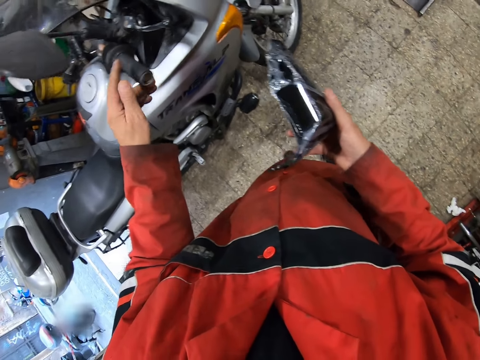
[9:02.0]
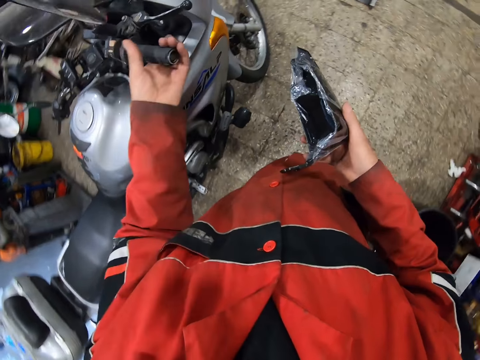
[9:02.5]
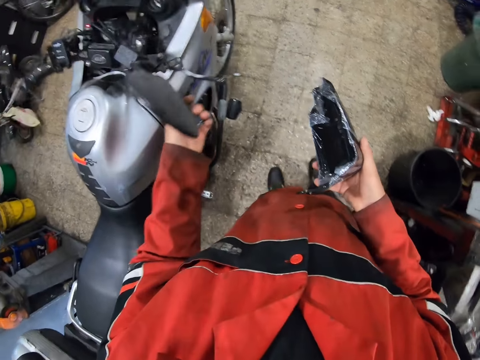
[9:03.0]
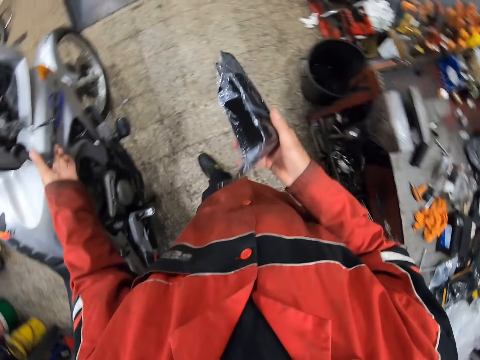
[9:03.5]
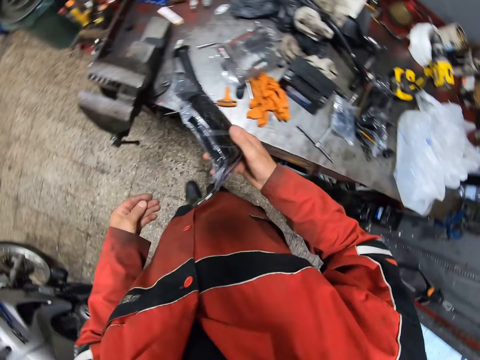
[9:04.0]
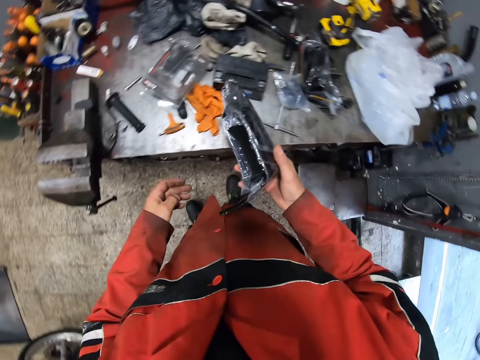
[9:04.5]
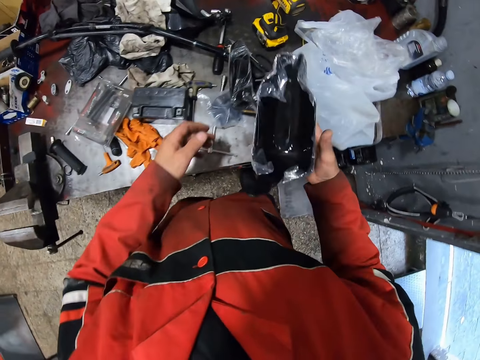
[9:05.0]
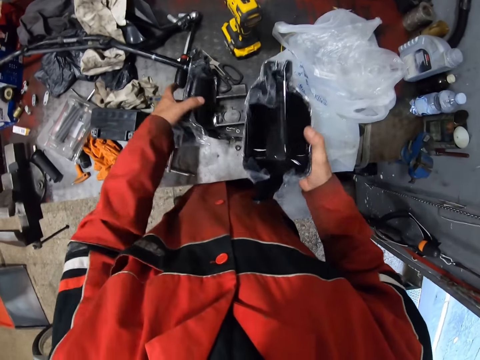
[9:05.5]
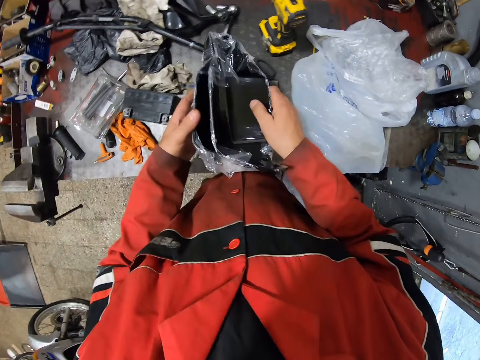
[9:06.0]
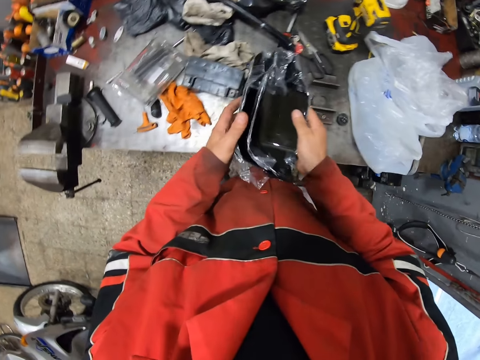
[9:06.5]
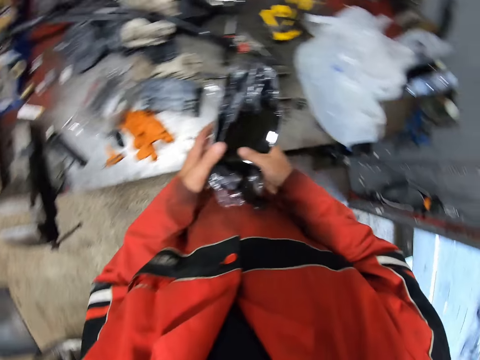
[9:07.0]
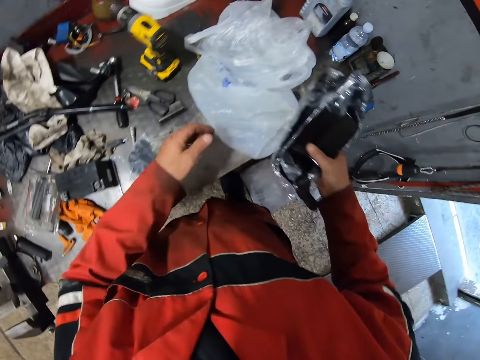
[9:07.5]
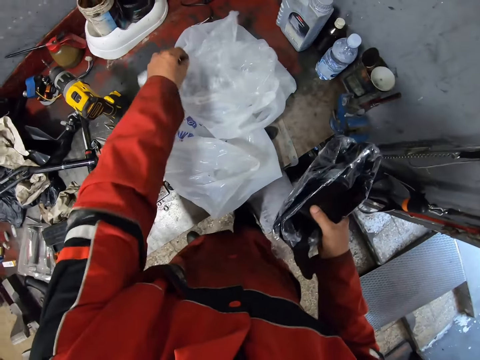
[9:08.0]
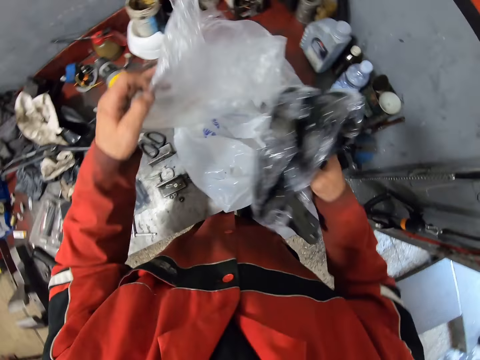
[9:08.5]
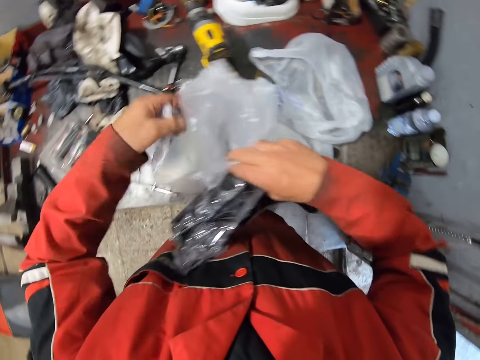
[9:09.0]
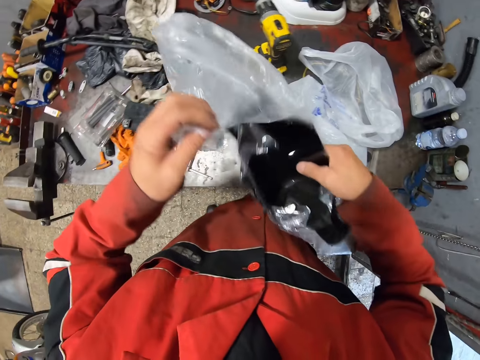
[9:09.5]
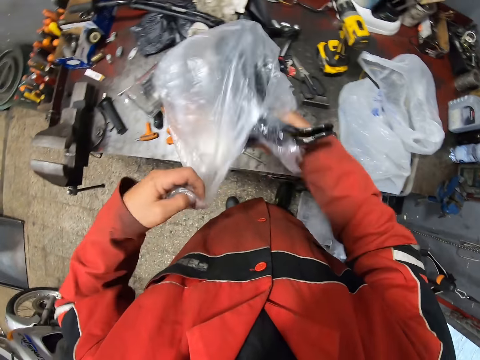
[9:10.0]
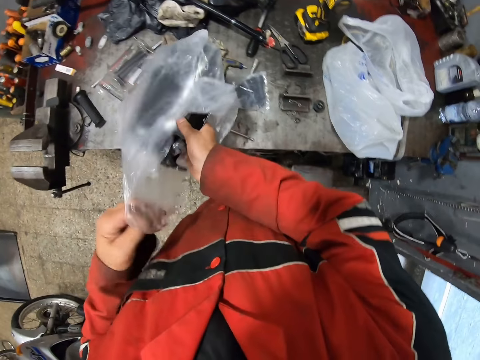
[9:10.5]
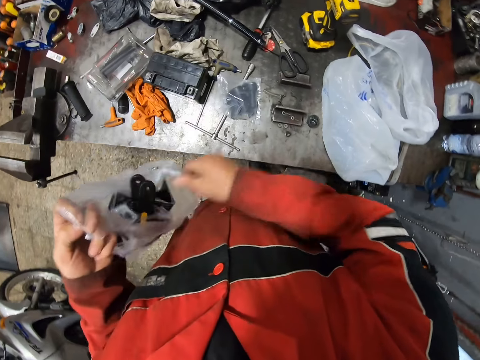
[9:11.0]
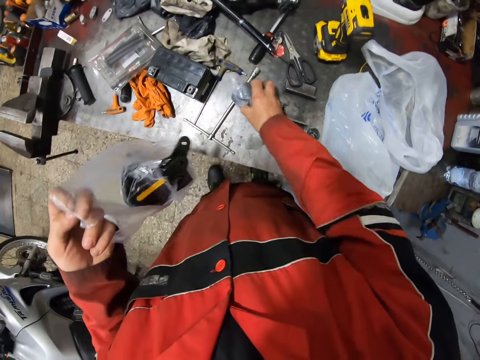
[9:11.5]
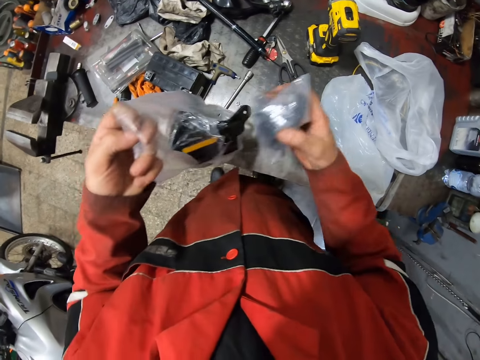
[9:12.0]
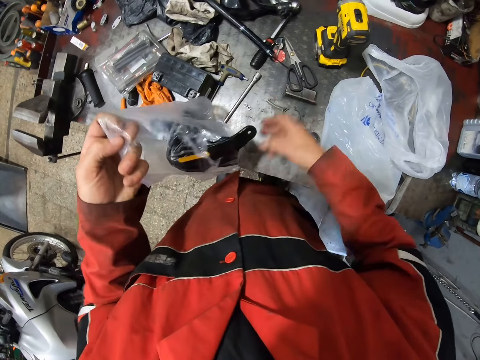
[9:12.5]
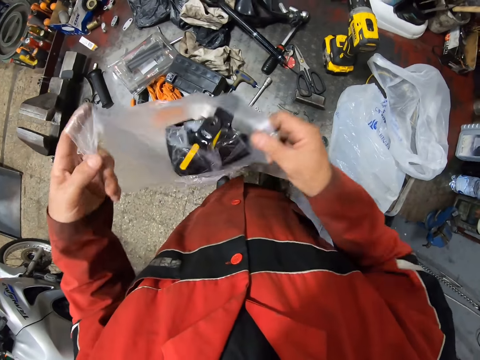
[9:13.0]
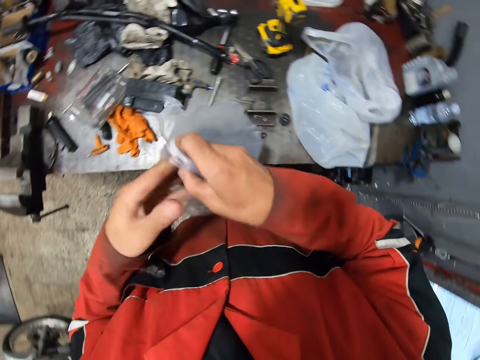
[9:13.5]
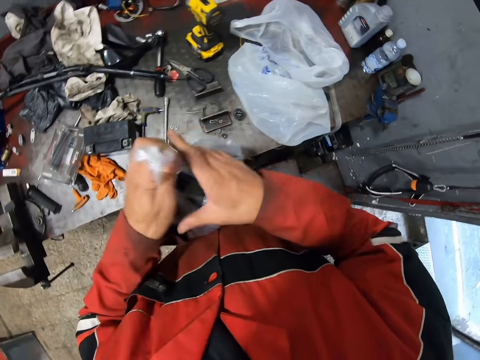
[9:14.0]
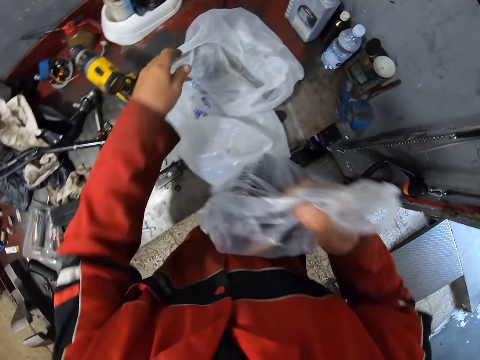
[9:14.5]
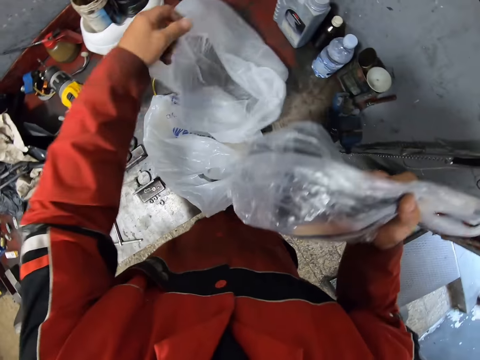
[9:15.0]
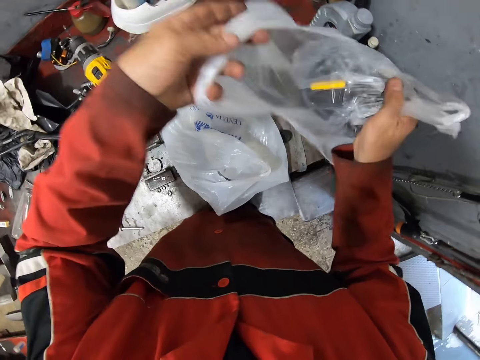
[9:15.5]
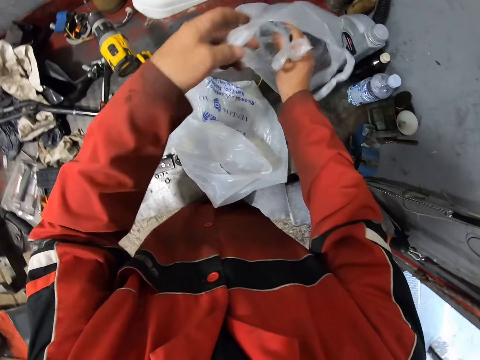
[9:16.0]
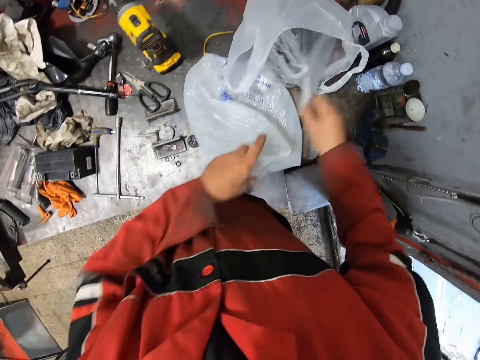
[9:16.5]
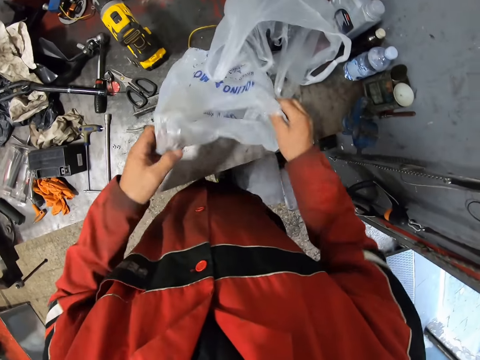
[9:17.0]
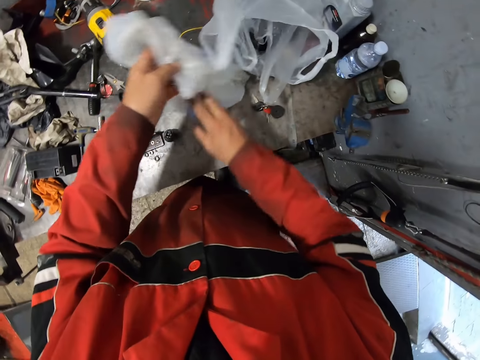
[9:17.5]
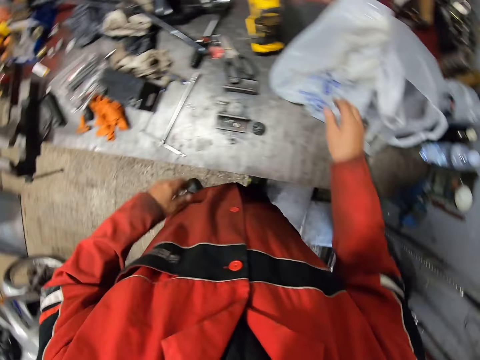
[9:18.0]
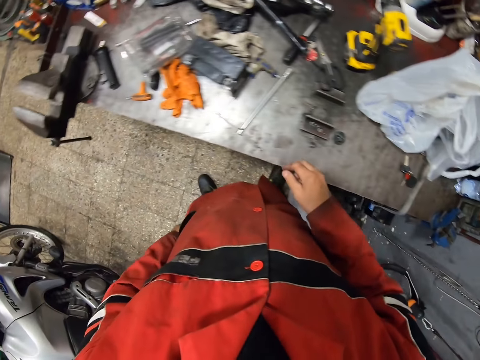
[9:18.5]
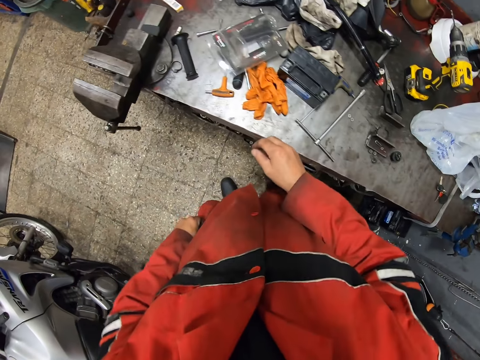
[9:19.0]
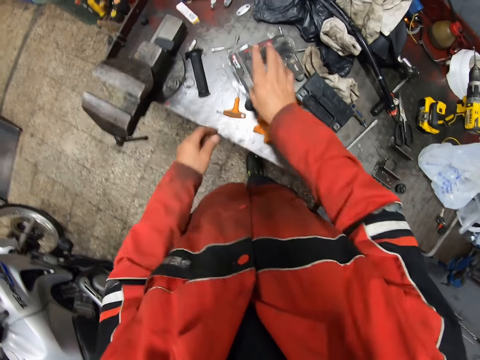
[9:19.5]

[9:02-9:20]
The camera wearer moves the handlebar. He picks the motorcycle mirror from the workbench with his left hand. He assembles the motorcycle mirror with both hands. He passes the motorcycle mirror to his right hand. He puts the windscreen in a polythene bag. He picks the nylon from the workbench with his left hand. He opens the nylon with both hands. He picks the package from the workbench with his right hand. He puts the package in the nylon with his right hand. He holds the nylon with both hands. He passes the nylon to his right hand. He picks another nylon from the workbench with his left hand. He puts the tied nylon inside the nylon. He drops the nylon on the workbench. He adjusts the nylon on the workbench with both hands. He moves the polythene bag. He opens the package on the workbench with his right hand.

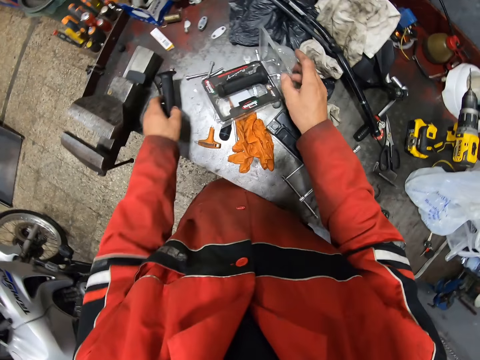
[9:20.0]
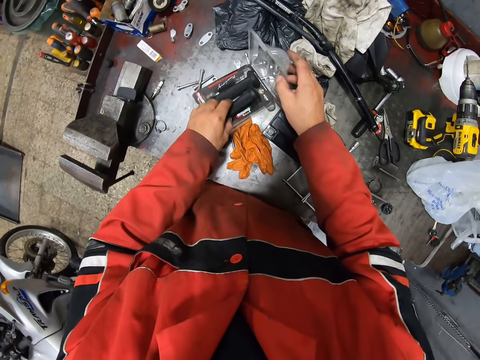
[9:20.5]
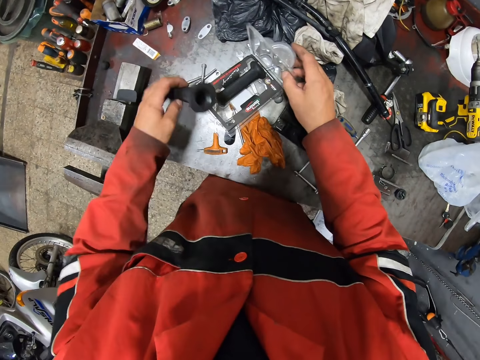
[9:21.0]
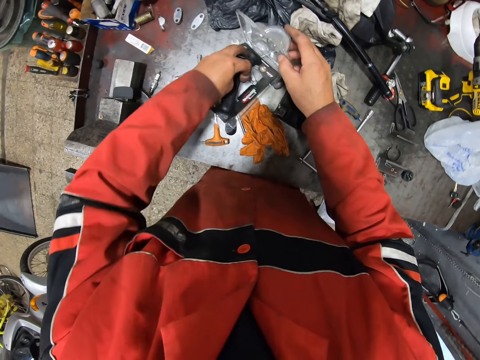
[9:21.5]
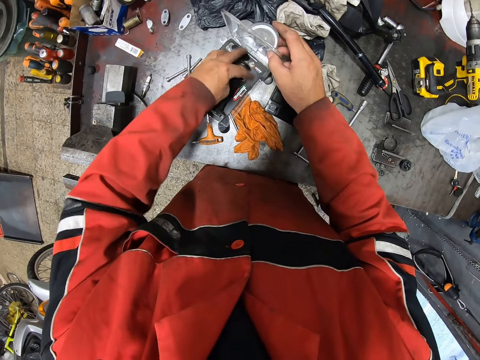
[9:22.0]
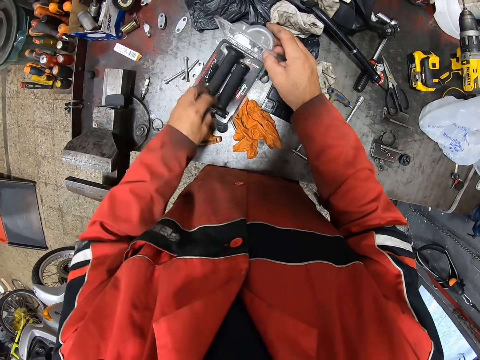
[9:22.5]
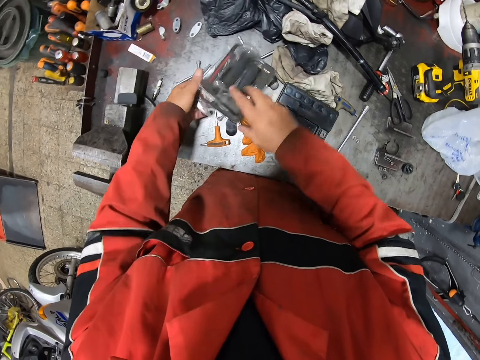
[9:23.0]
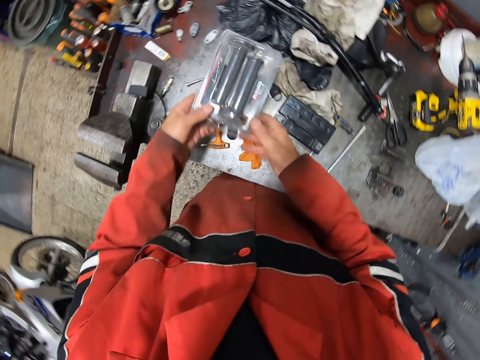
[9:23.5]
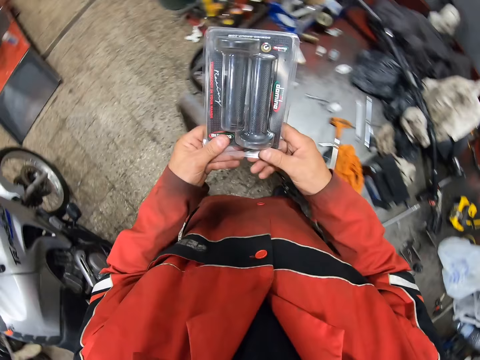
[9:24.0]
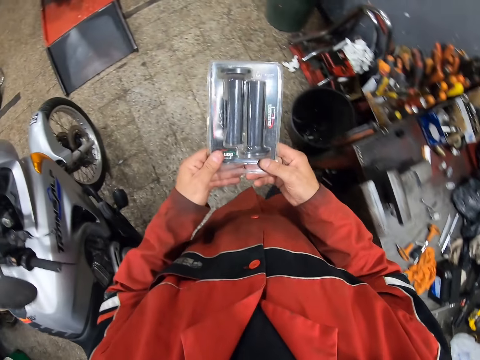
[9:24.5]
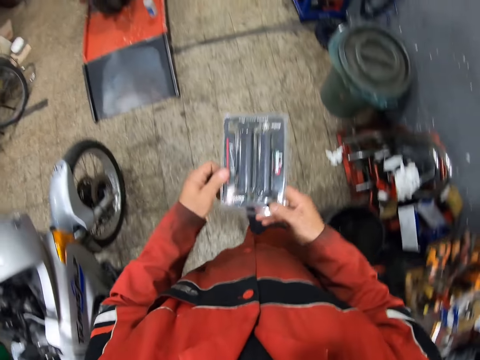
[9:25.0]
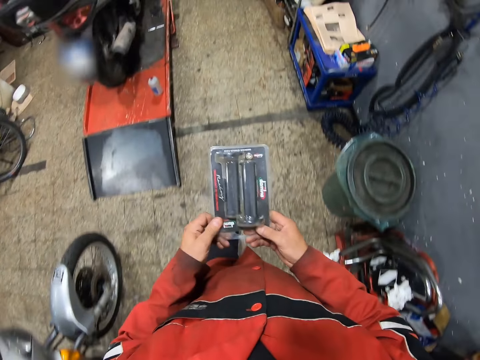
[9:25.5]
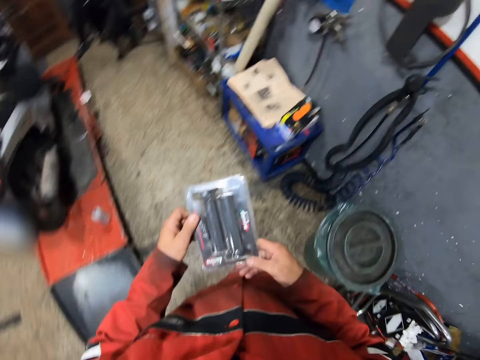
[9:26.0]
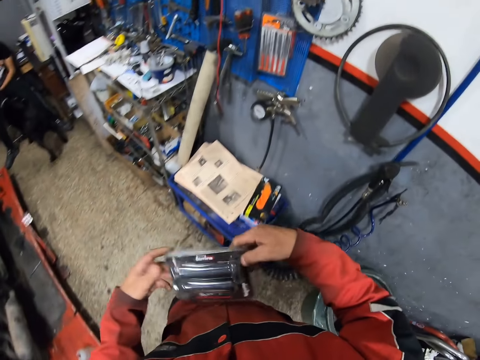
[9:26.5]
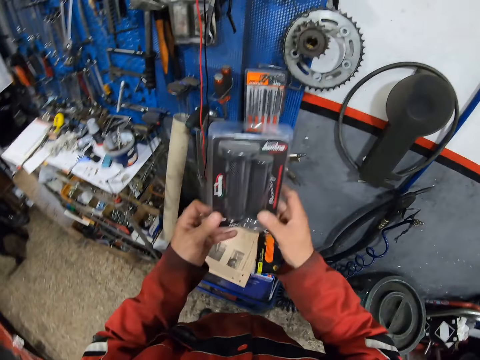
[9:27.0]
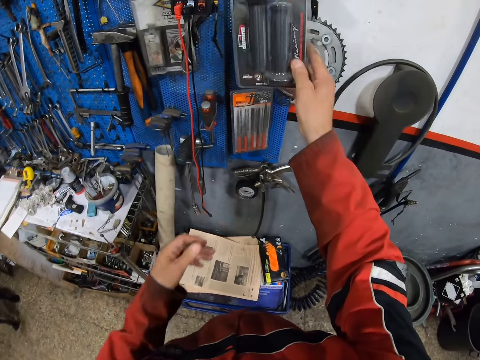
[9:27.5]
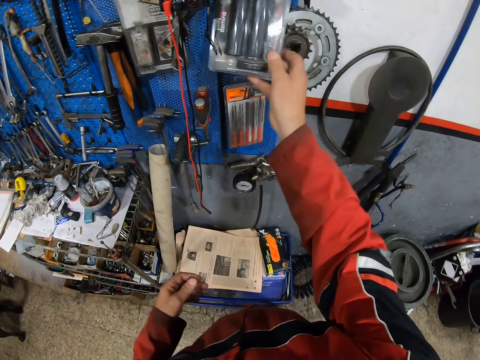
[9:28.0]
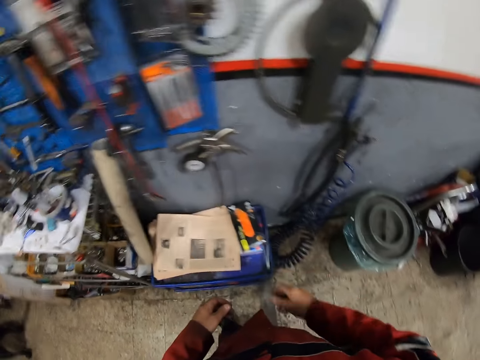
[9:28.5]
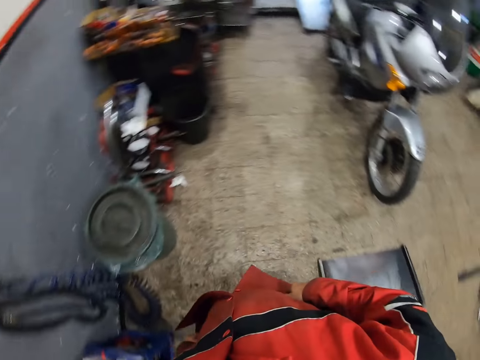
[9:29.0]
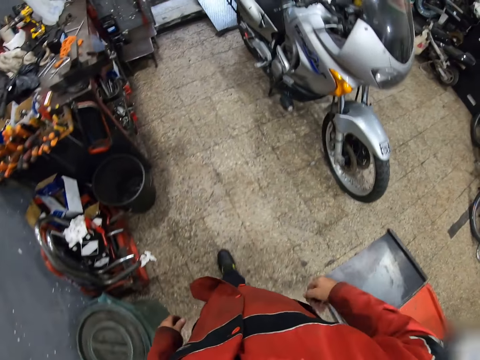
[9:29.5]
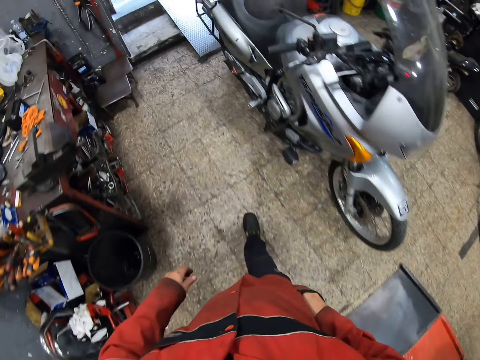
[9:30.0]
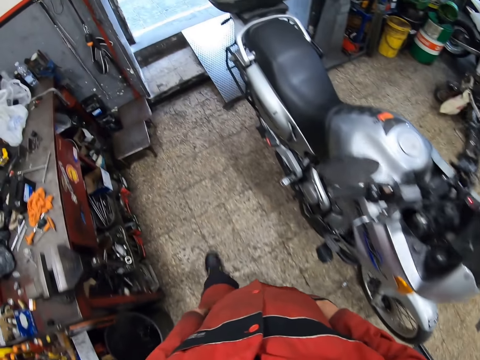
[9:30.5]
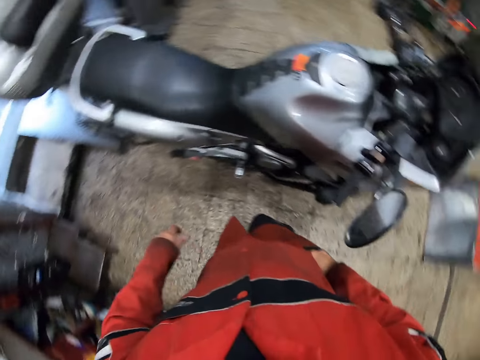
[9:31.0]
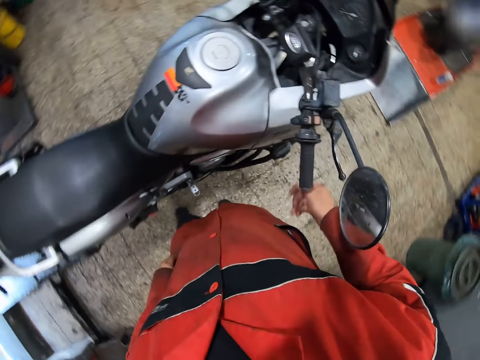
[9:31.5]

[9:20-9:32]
The camera wearer picks up a motorcycle handle from the workbench with his left hand. He puts the motorcycle handle inside the package with his left hand. He closes the package with his right hand. He picks up the package from the workbench with both hands. He walks towards a tool shed with the package in both hands. He hangs the package in the tool shed with his right hand. He walks towards the motorcycle.
